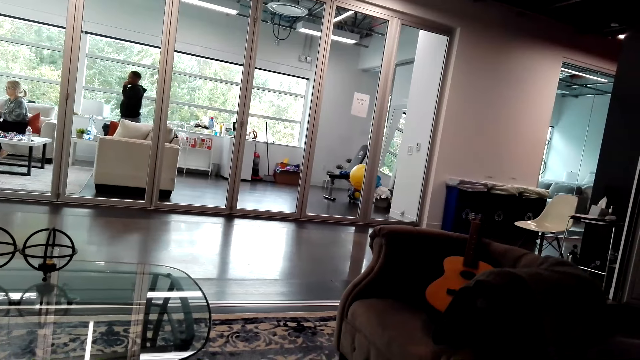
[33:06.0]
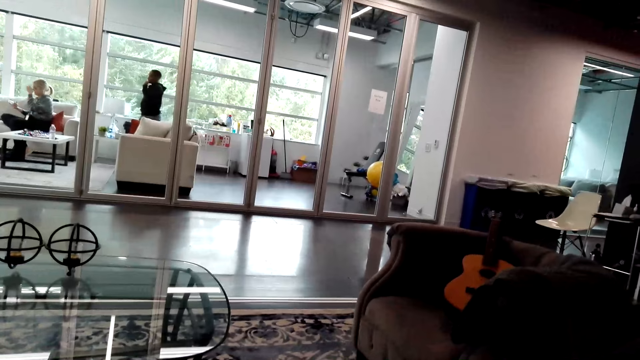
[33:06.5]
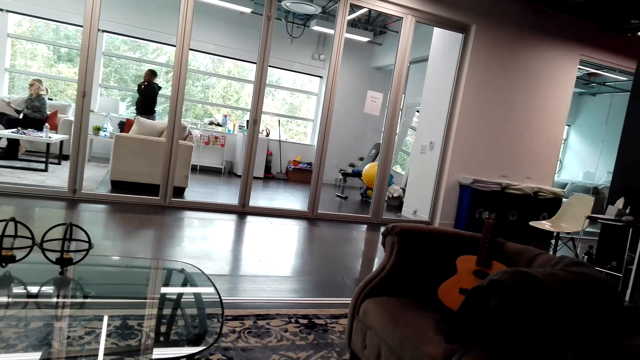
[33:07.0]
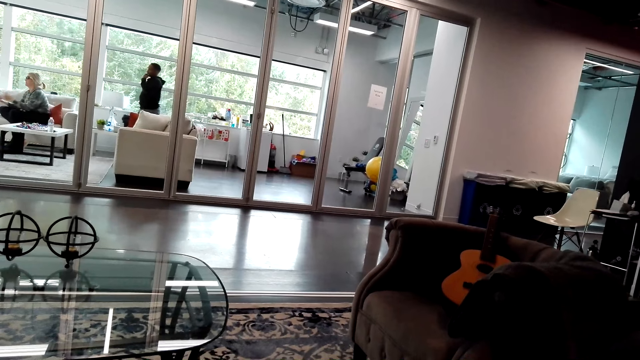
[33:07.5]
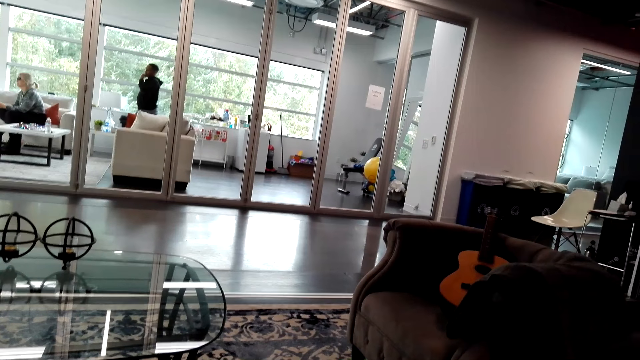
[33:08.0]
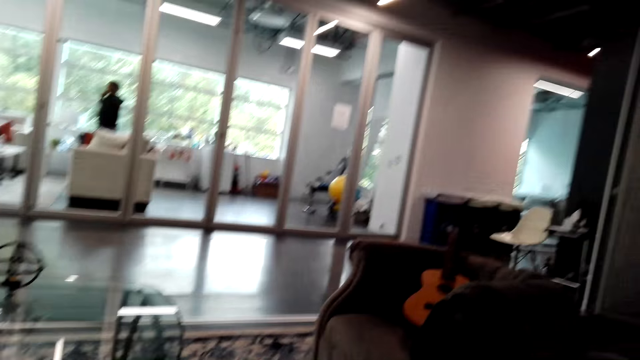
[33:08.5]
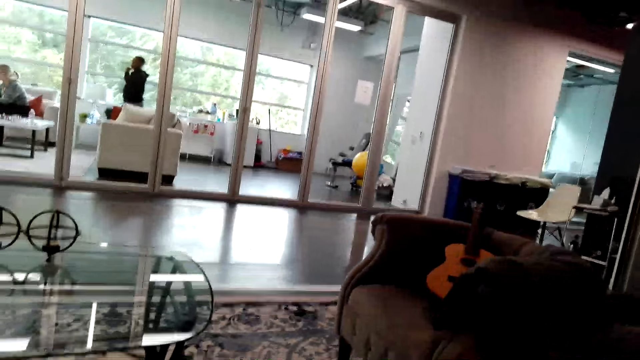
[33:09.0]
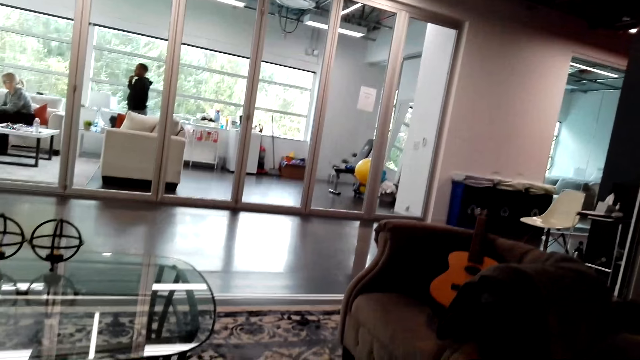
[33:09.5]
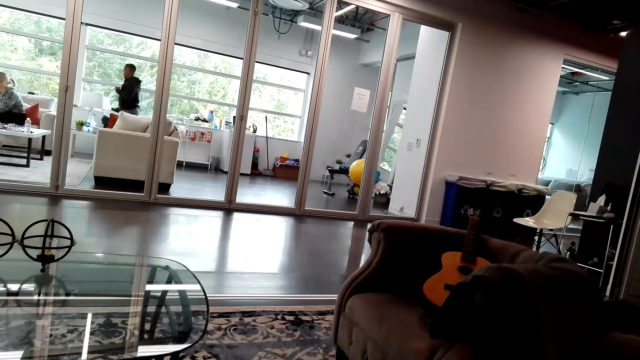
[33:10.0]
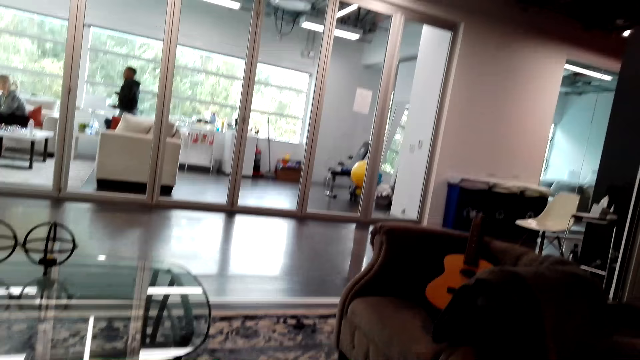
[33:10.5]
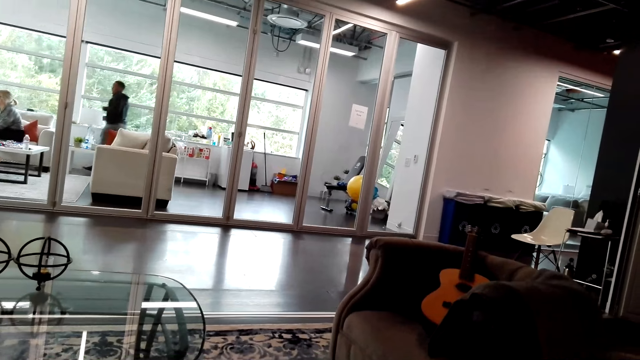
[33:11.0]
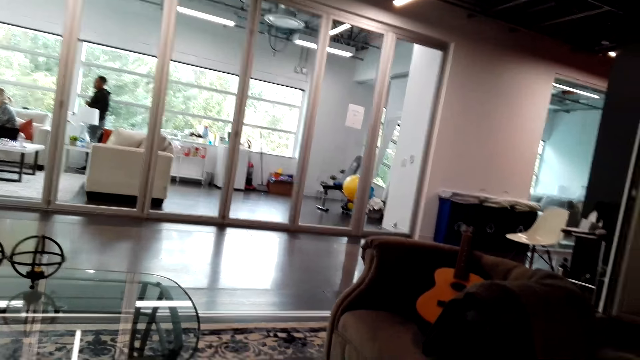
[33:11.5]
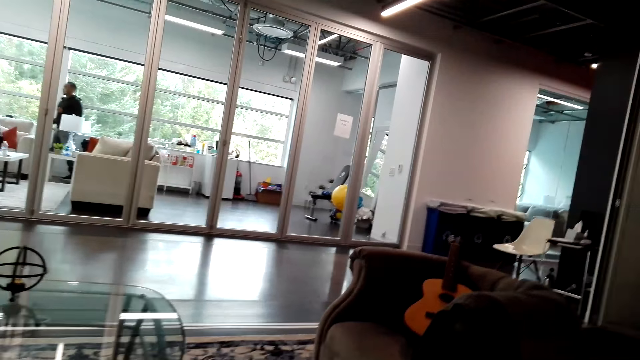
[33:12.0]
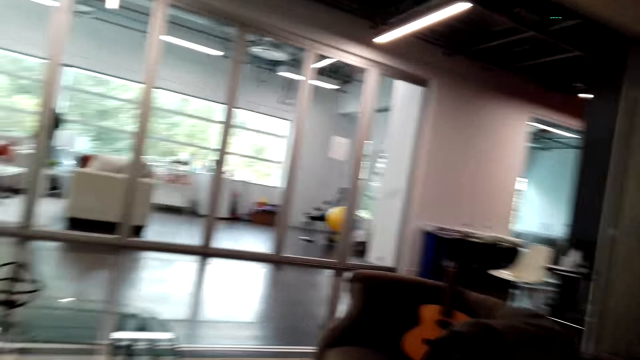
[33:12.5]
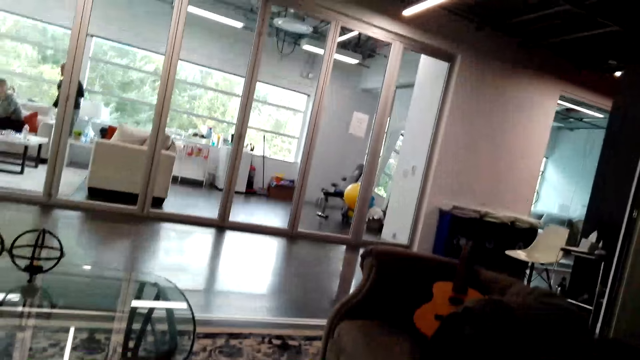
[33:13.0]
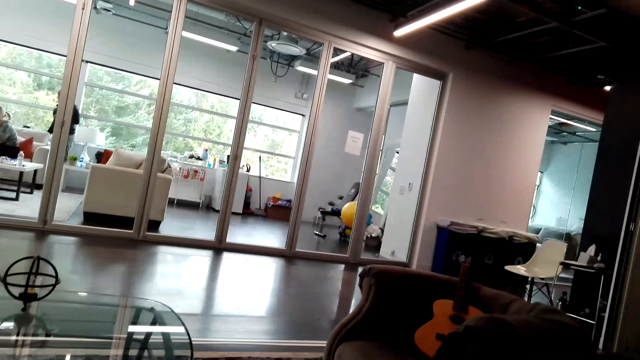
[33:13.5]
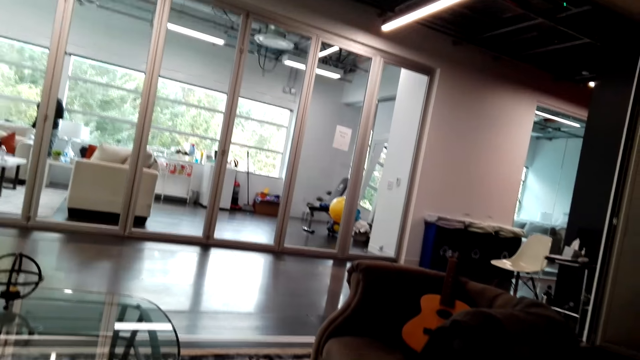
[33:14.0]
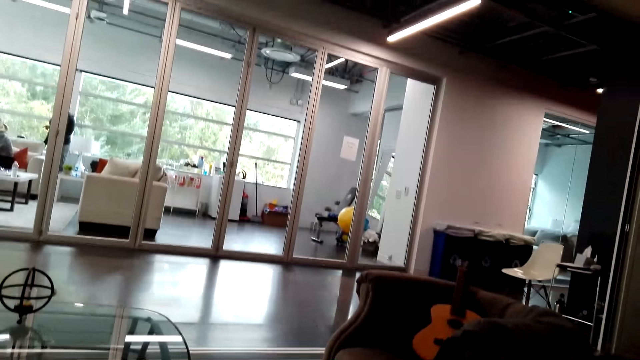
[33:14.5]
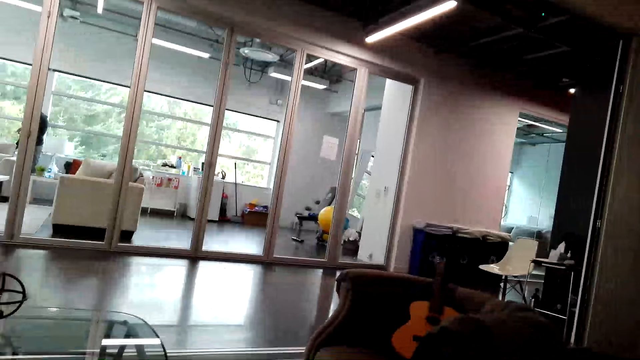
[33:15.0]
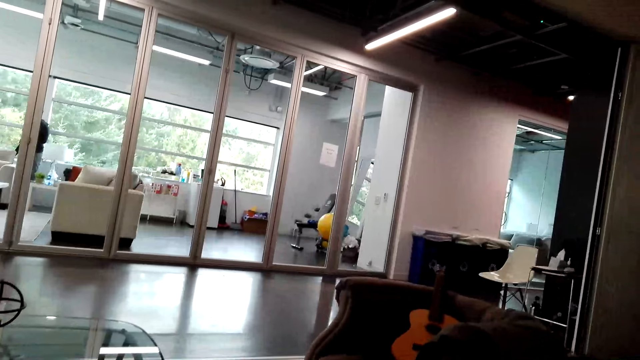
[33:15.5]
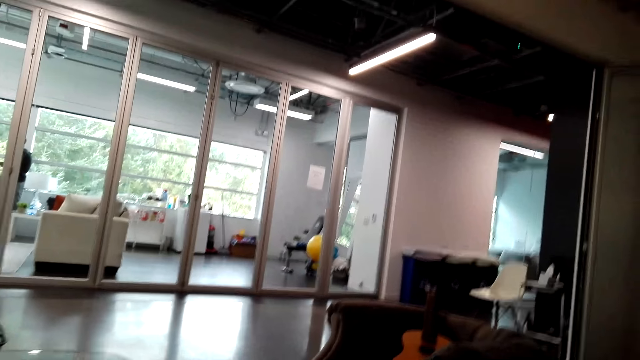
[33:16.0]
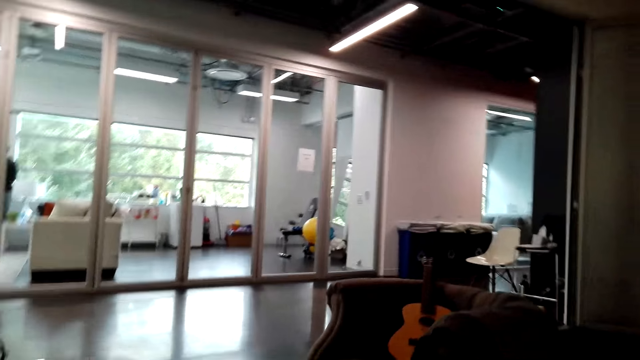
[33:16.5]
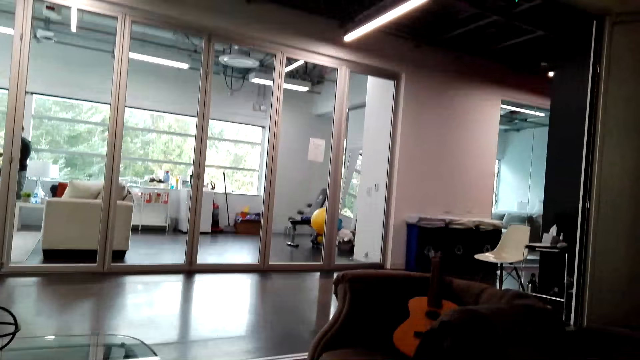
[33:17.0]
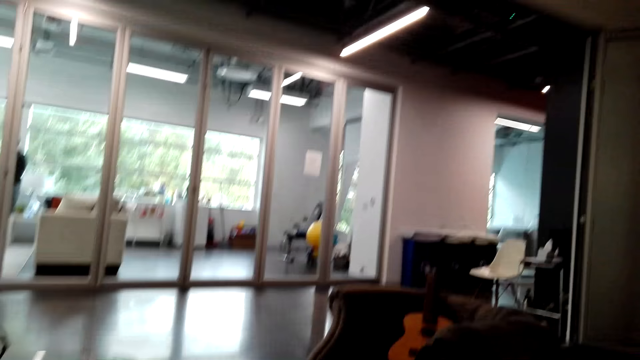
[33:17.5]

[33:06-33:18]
The lady pushes her hair back. The man walks around the room.

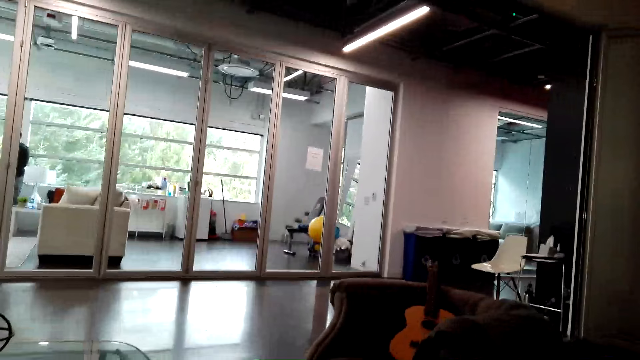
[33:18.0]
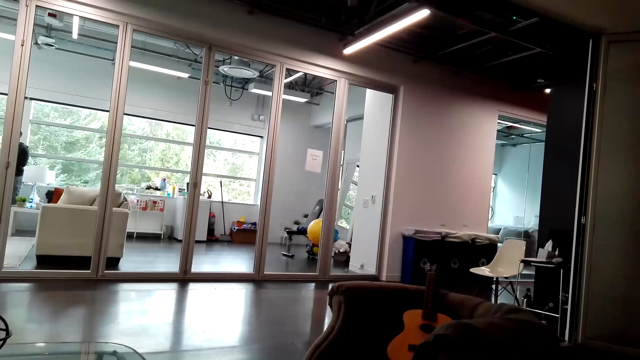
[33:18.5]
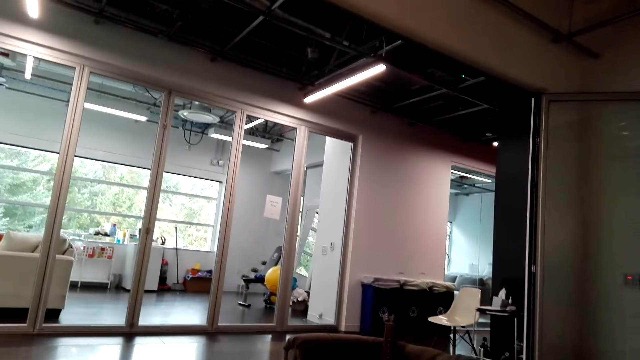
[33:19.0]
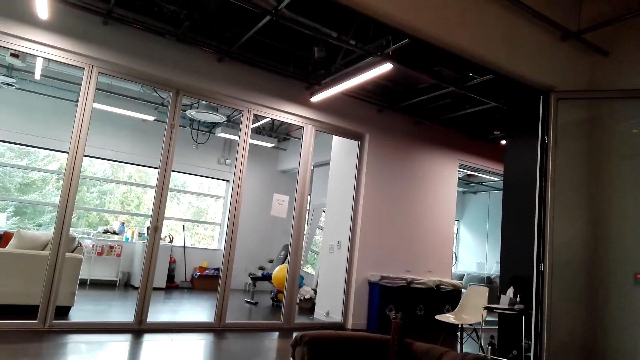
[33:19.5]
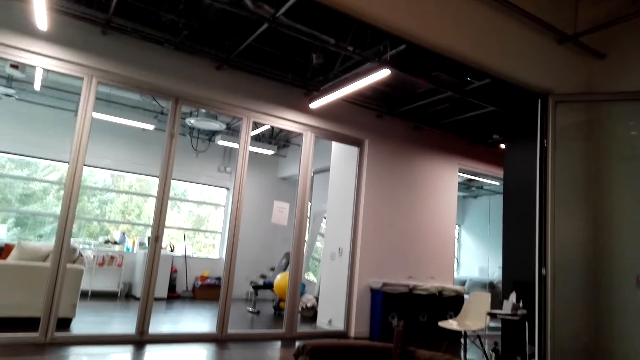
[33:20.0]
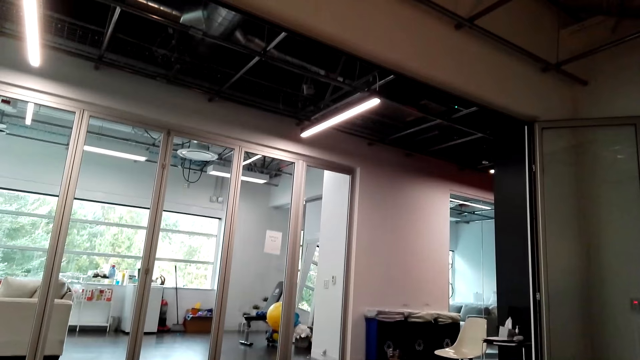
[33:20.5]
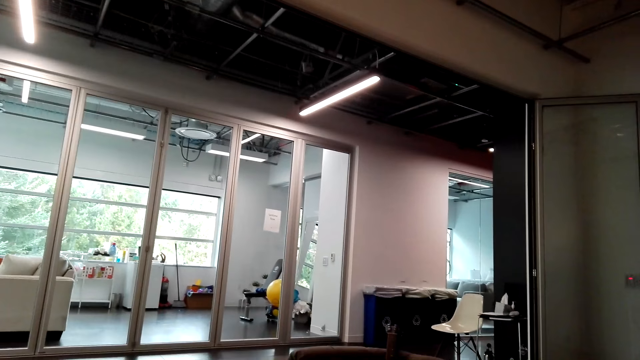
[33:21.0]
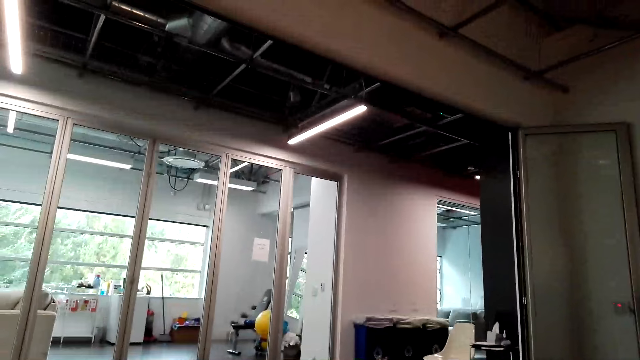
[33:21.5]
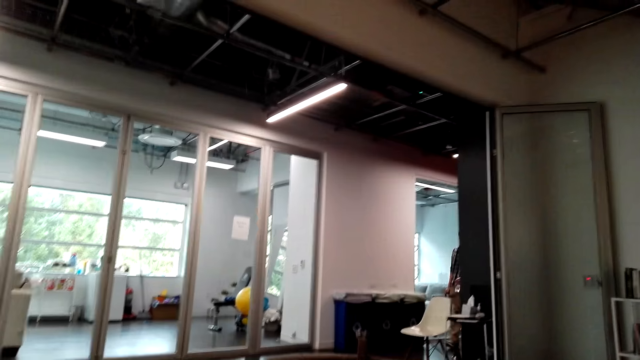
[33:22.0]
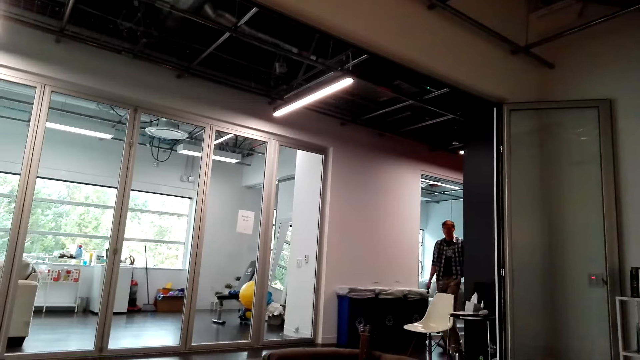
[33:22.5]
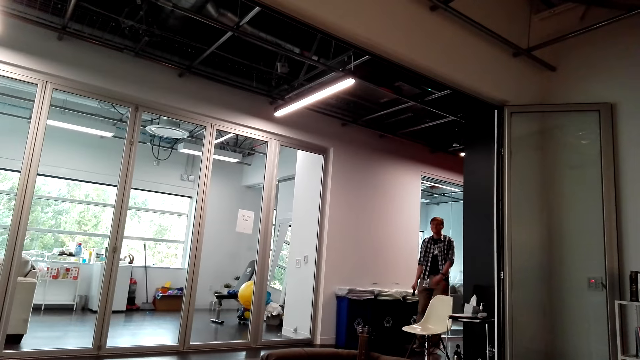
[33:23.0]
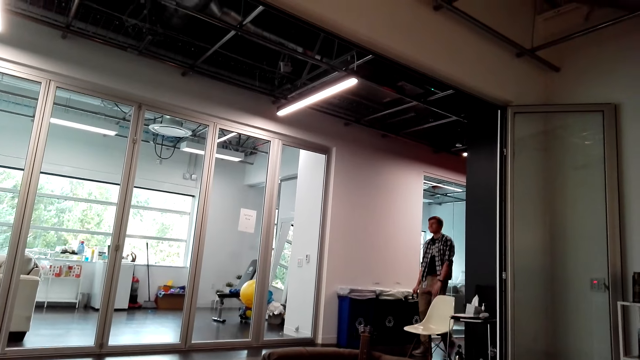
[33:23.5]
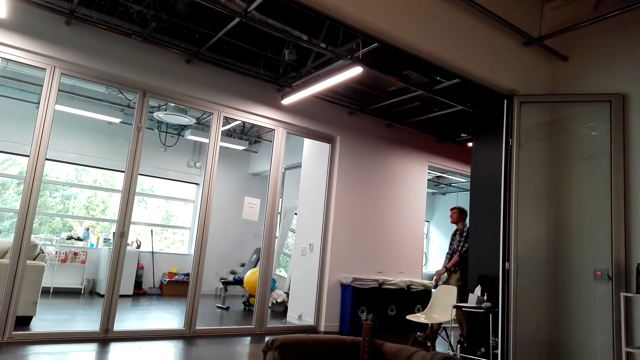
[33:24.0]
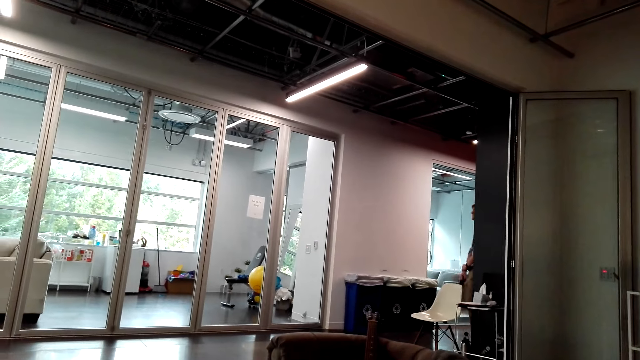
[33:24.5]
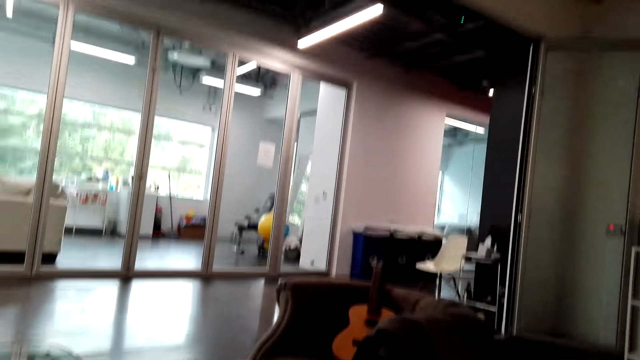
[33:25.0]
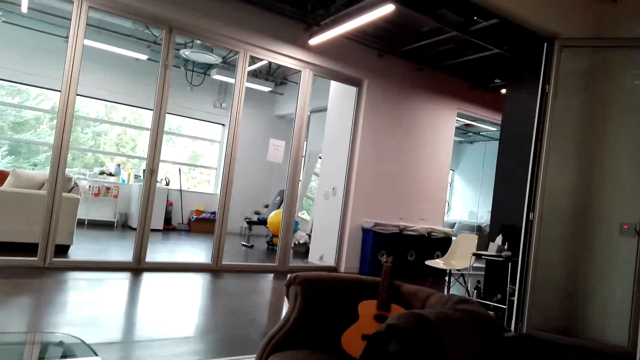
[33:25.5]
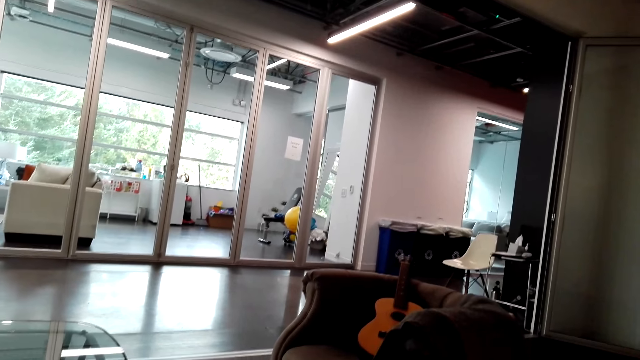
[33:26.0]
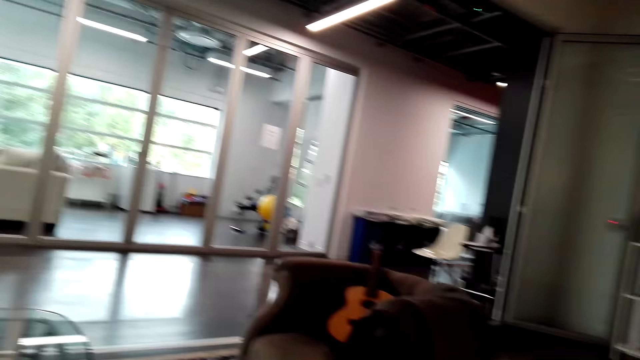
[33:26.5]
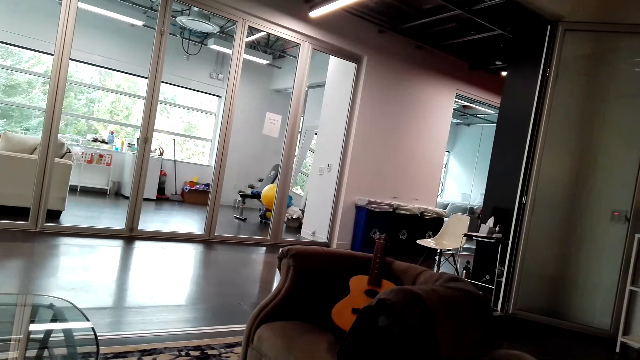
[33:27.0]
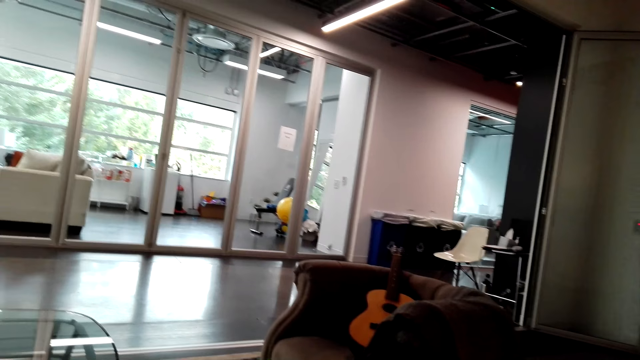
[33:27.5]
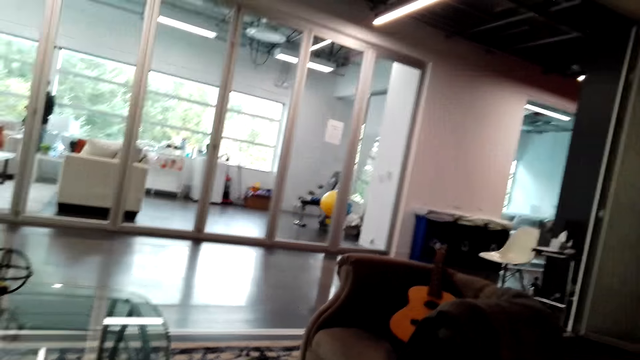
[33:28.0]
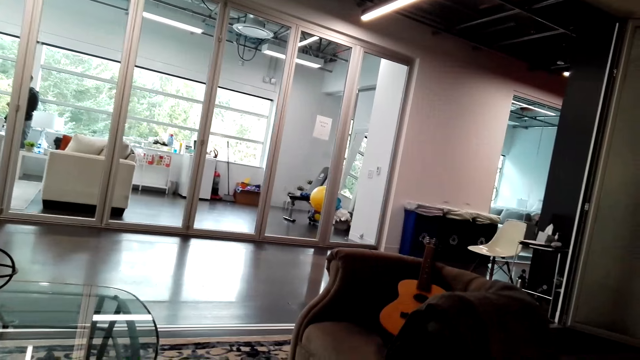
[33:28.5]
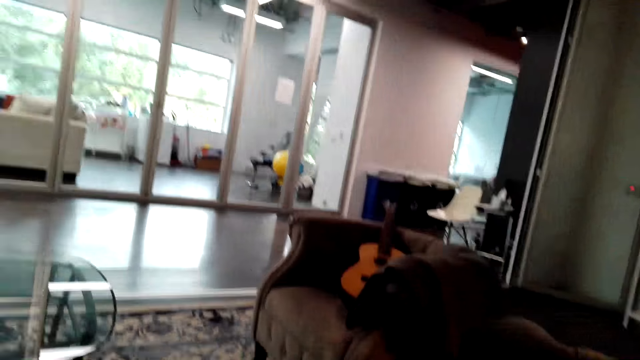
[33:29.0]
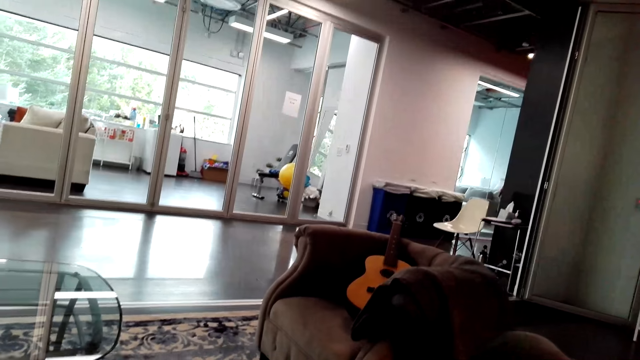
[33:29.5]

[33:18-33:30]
Another man walks around the room. The first man stands in the room.
